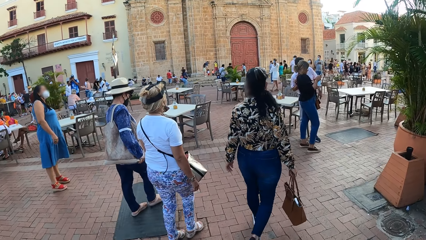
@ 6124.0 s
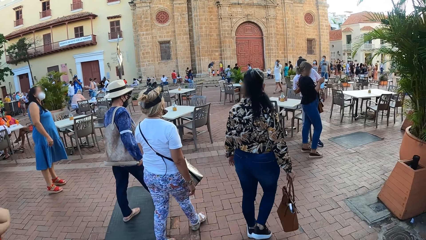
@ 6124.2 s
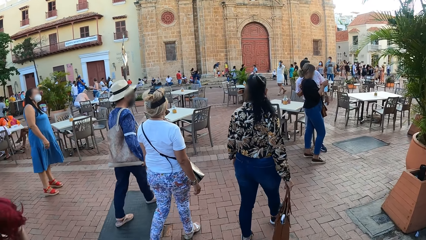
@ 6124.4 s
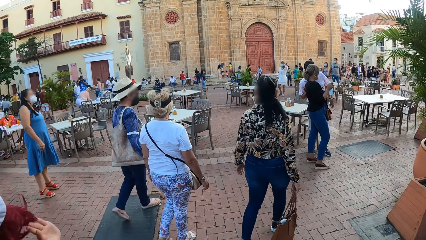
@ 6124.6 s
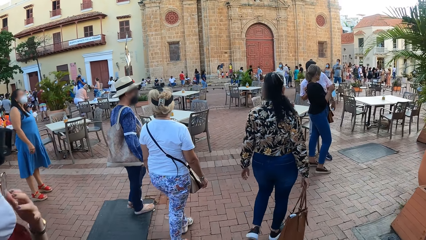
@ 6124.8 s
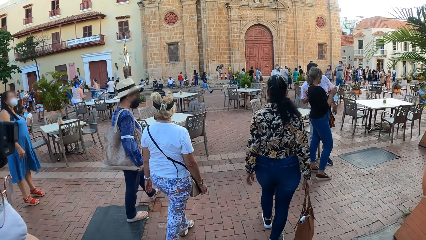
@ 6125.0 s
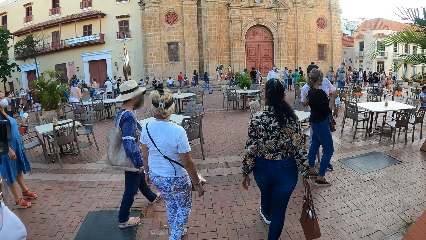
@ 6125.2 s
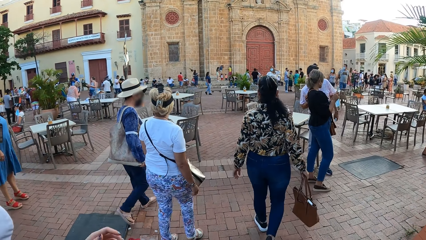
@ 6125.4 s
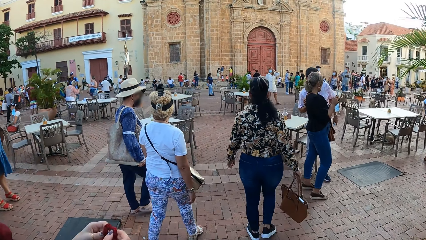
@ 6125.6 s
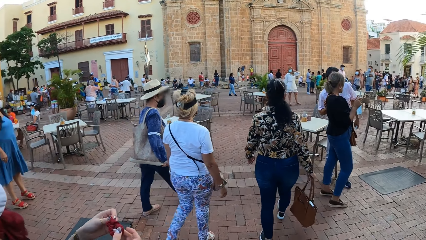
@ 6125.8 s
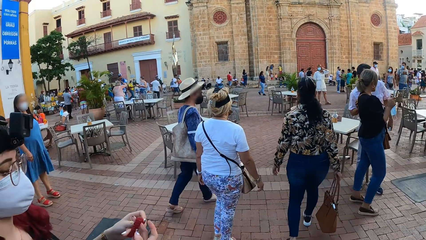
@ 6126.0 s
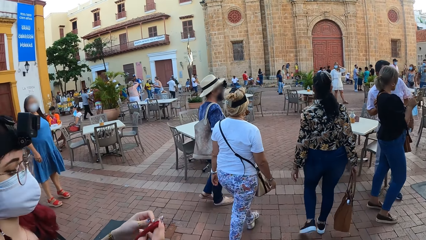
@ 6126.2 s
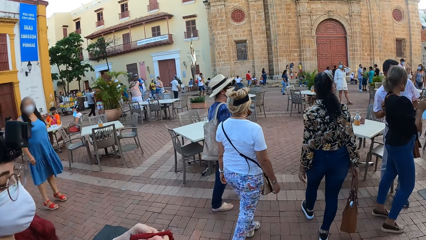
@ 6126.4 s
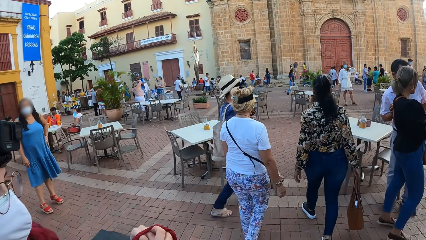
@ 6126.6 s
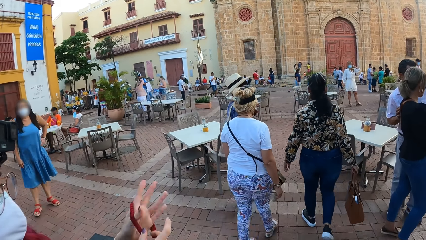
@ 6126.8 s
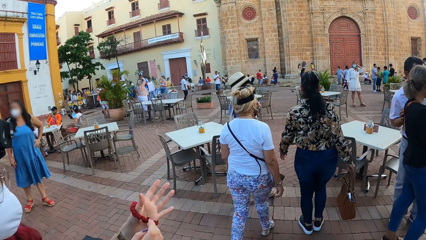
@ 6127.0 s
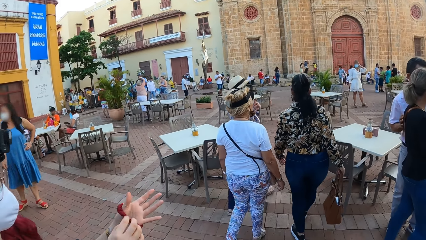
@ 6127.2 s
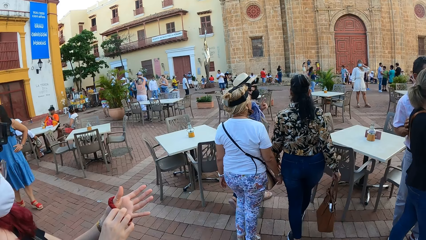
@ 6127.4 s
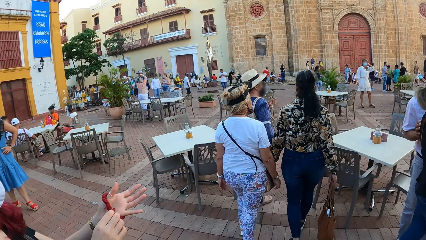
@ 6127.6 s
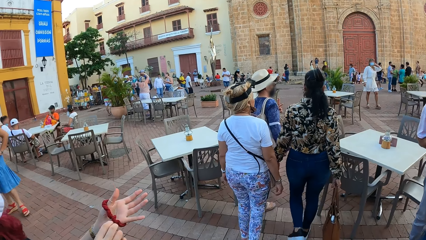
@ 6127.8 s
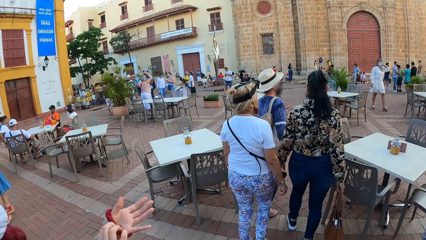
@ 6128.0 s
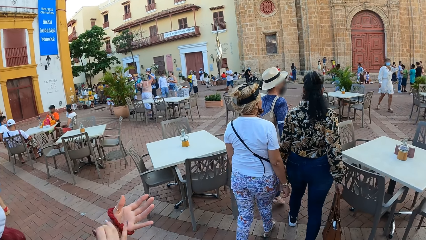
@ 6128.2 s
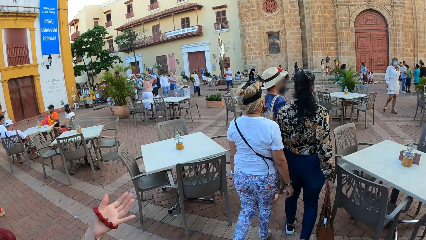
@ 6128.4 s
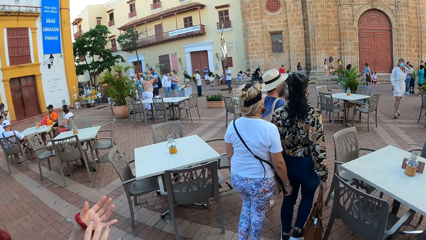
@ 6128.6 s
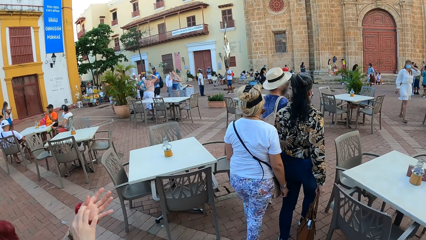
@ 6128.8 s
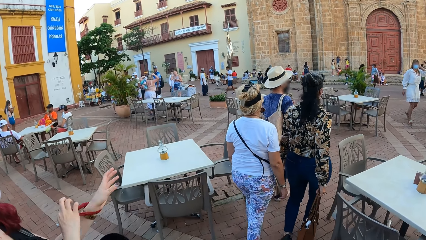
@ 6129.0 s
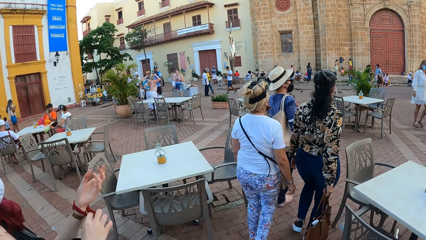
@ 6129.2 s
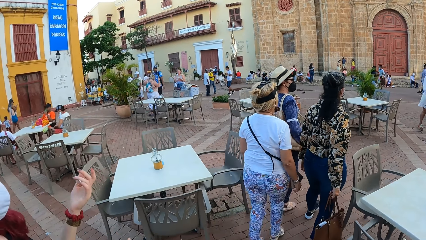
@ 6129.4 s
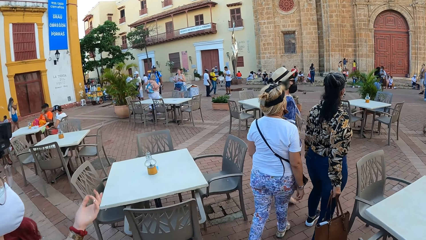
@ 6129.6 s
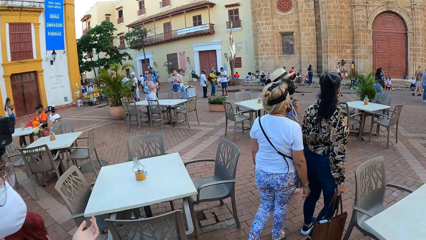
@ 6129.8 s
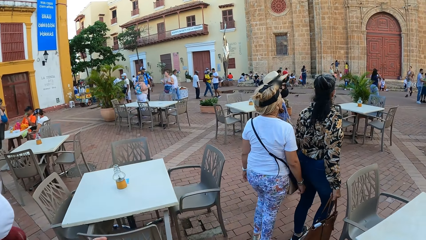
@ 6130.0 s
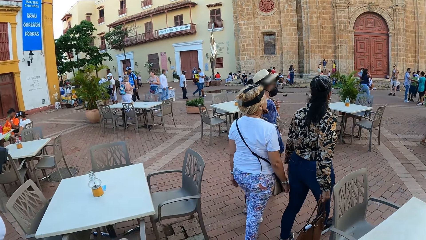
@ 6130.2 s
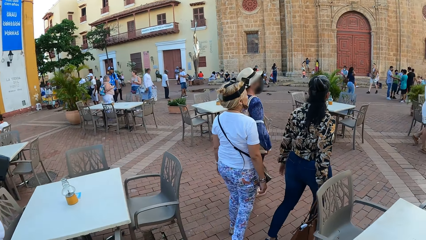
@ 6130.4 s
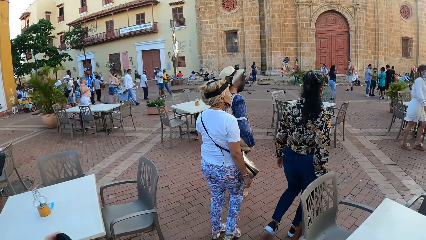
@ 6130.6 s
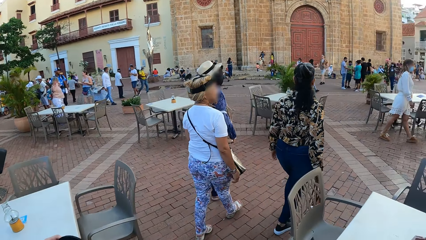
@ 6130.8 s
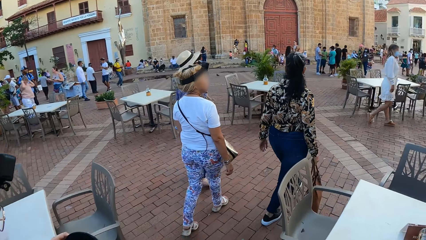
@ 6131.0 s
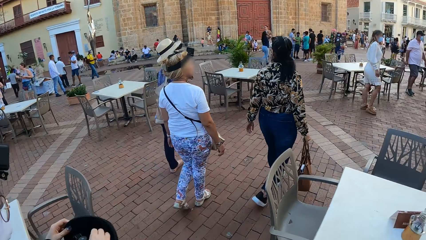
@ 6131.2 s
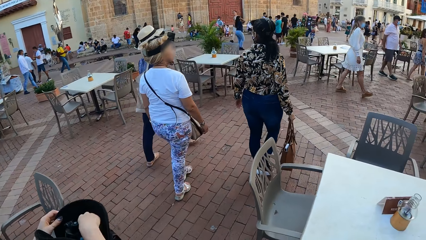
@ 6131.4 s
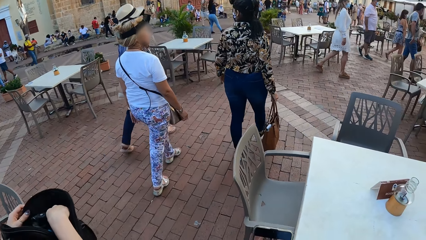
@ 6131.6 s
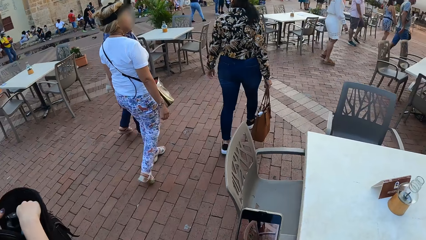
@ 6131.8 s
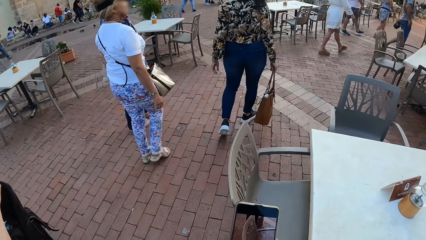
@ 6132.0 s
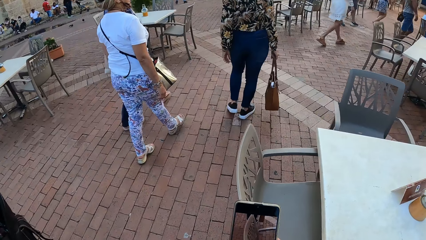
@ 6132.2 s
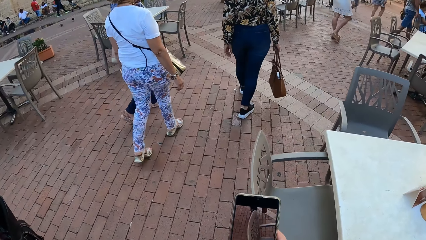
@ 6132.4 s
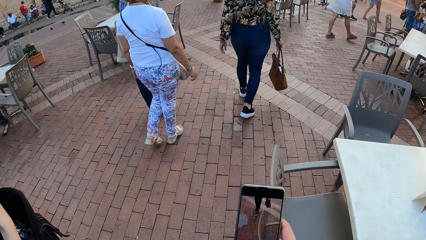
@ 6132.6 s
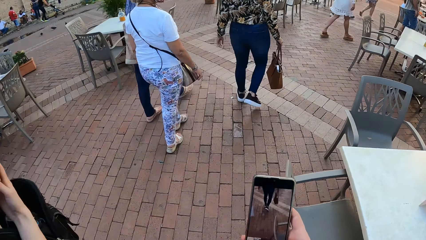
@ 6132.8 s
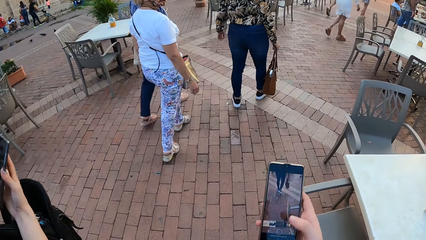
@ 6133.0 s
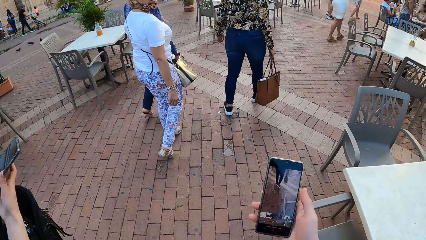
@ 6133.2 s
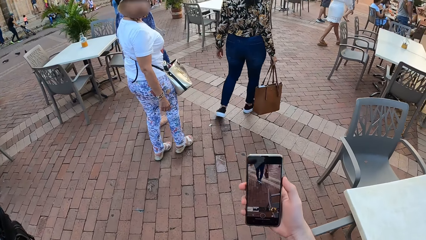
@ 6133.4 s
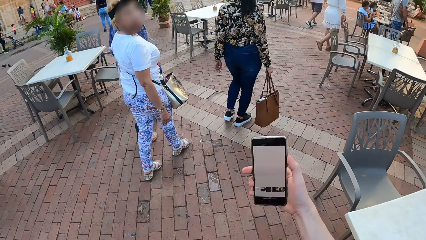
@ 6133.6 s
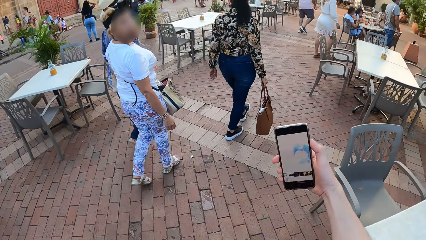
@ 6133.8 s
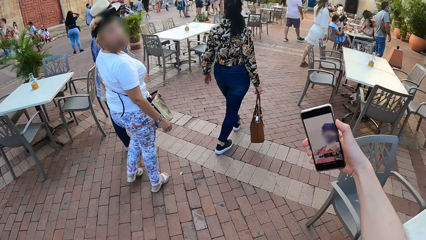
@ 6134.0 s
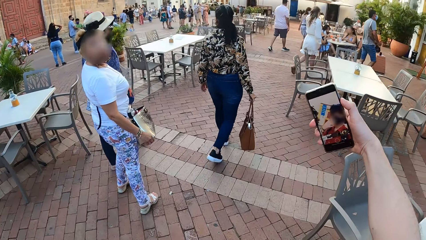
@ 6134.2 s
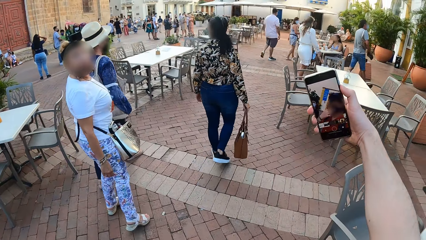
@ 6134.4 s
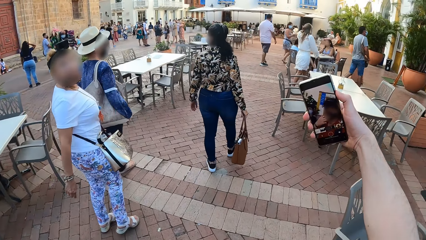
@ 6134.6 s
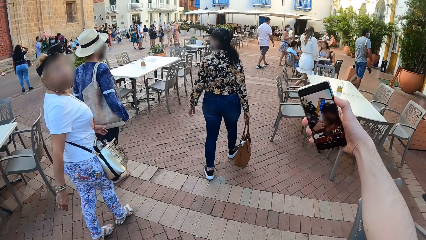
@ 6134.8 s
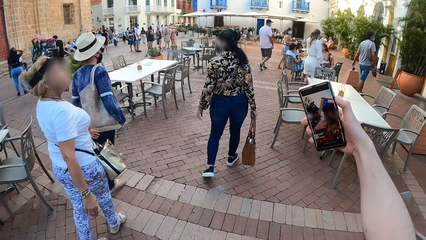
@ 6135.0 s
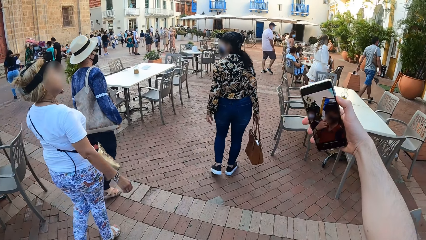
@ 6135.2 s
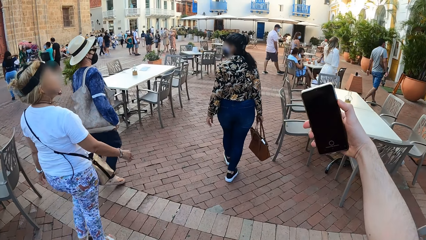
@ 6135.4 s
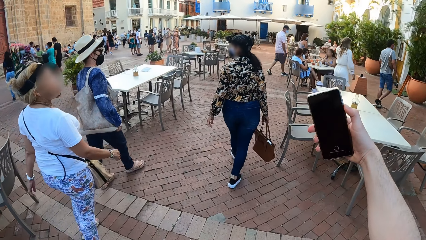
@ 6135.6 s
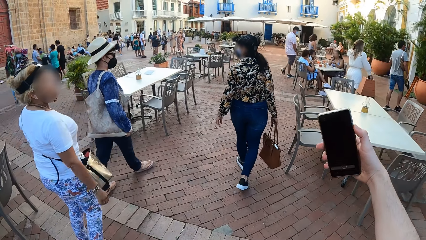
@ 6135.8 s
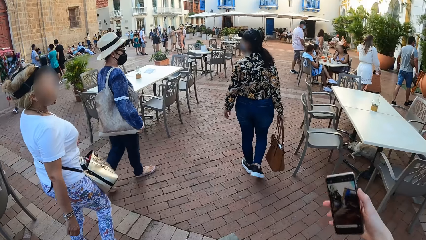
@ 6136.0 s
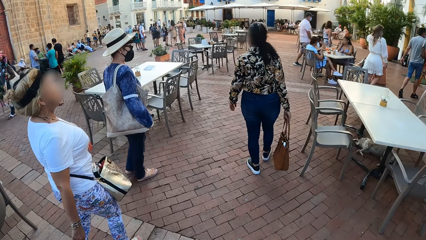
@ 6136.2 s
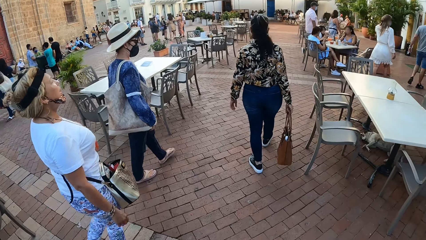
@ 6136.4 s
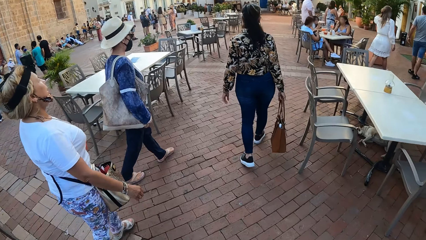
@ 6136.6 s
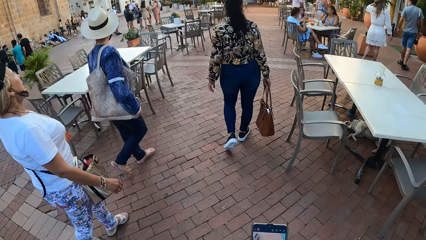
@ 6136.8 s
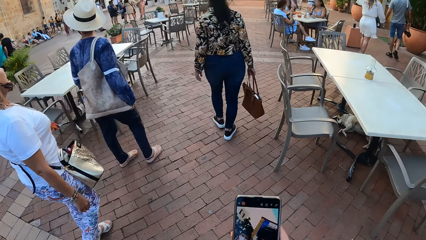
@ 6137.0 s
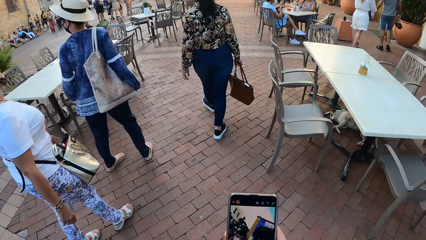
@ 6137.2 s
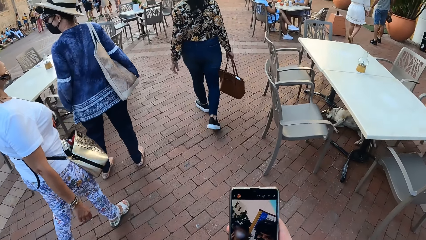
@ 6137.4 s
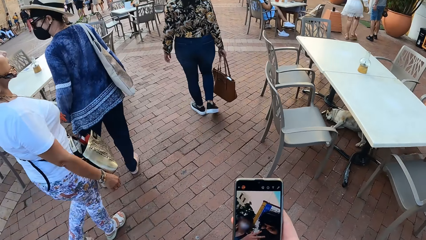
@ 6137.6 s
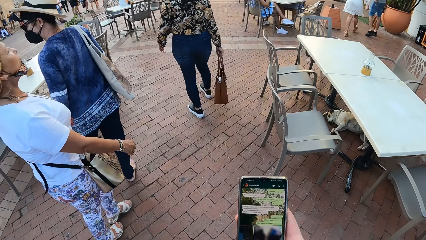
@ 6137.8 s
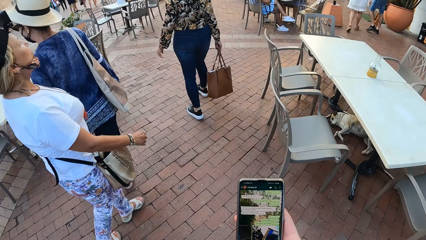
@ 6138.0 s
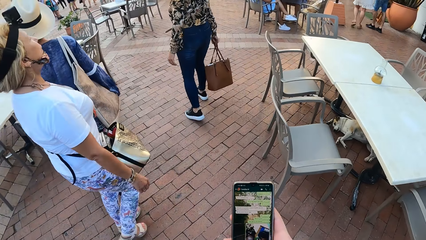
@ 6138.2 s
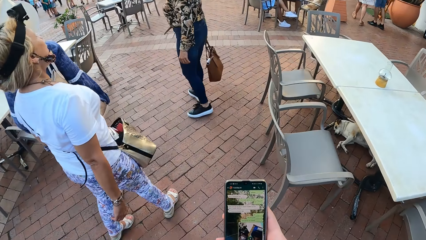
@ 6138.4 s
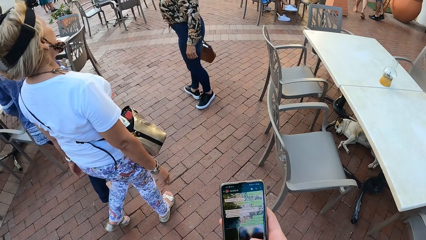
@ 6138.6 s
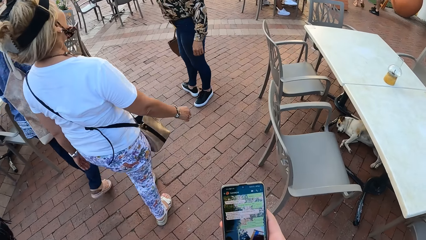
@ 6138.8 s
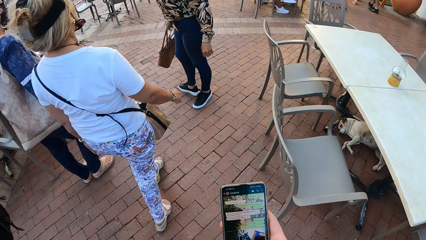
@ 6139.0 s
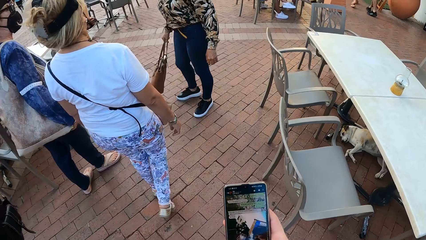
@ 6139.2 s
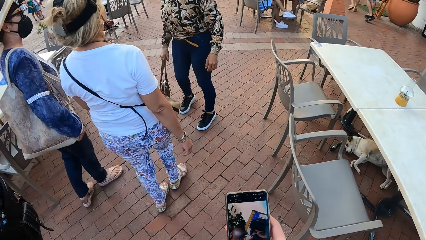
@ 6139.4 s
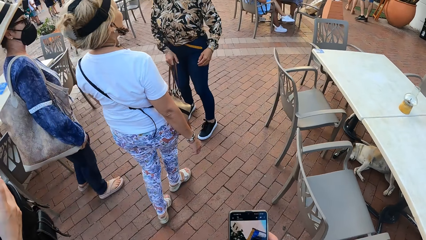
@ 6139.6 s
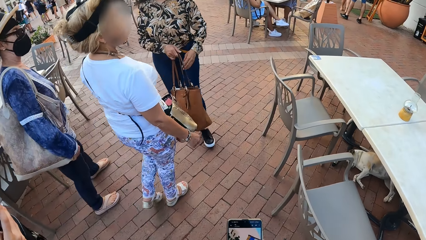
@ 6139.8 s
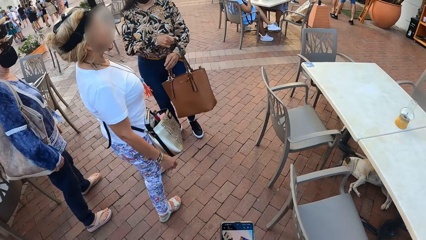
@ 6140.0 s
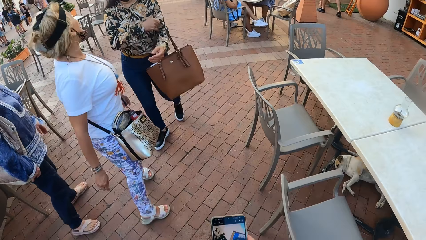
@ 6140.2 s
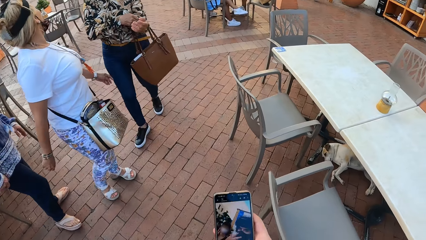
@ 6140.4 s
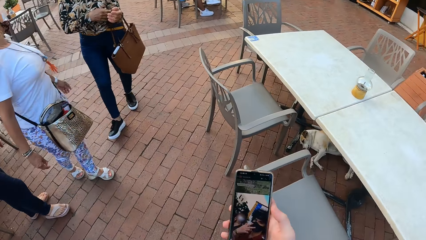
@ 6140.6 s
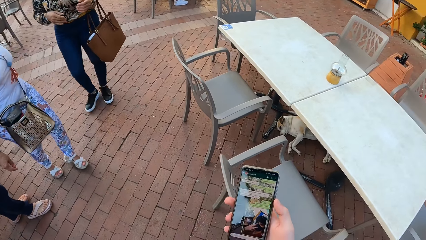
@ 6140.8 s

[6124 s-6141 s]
A woman wears the hair scrunchie on her left hand with her right hand. She removes hair strands from the hair scrunchie with her right hand. She wears the hair scrunchie on her left hand with her right hand. The camera wearer operates the phone with his right hand. He takes the selfie with the phone camera. Another woman interacts with a third woman and a fourth woman.
